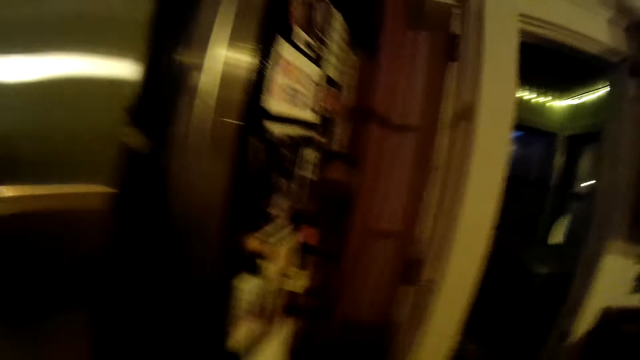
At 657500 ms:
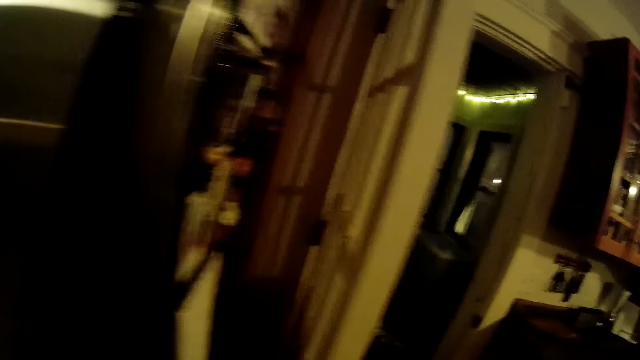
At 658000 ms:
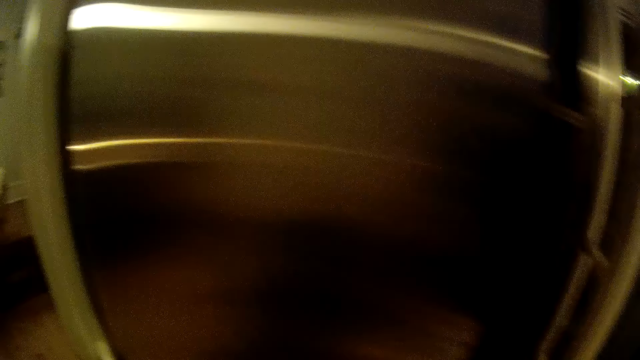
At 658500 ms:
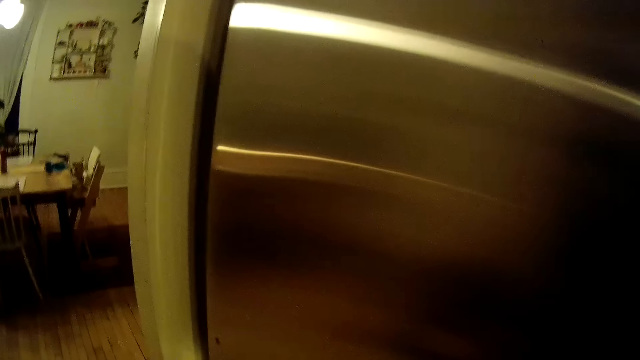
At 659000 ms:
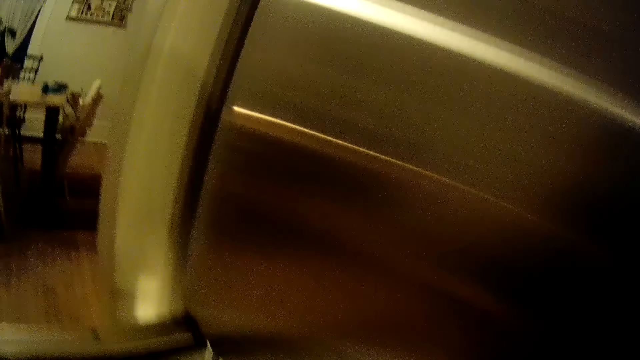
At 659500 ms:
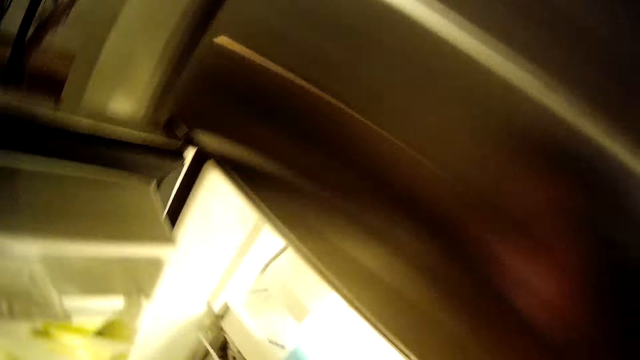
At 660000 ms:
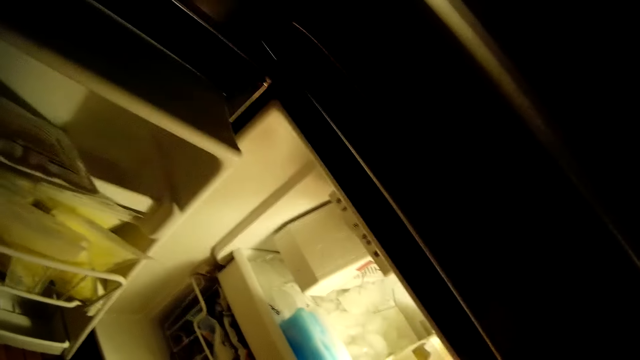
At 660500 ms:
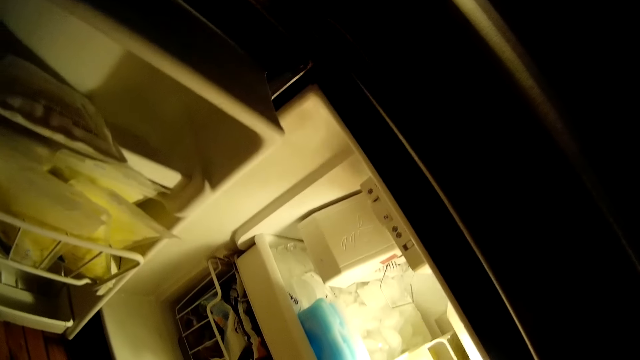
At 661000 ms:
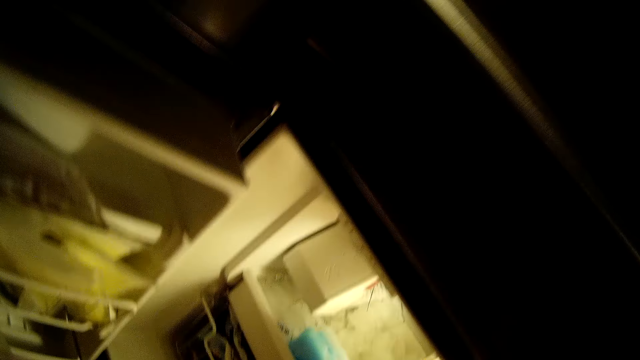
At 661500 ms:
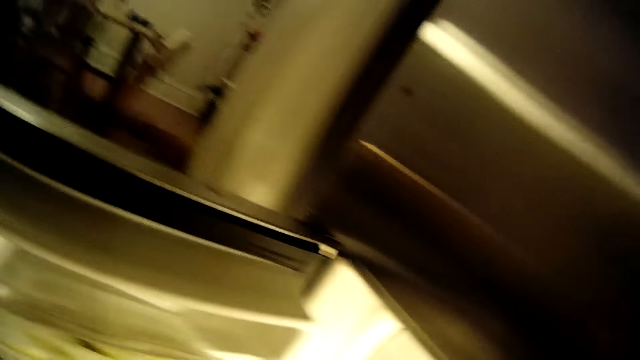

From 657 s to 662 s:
The camera wearer opens the fridge.

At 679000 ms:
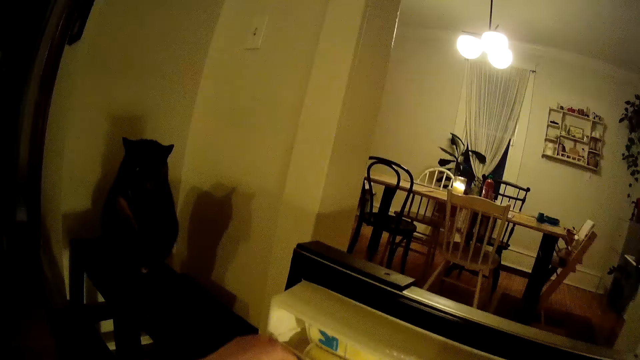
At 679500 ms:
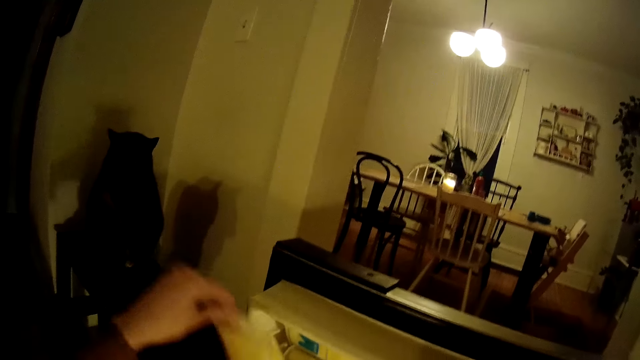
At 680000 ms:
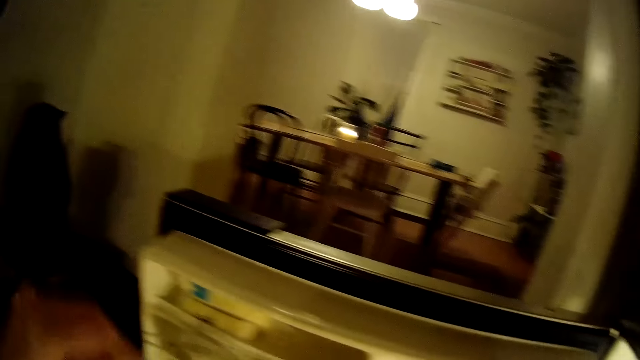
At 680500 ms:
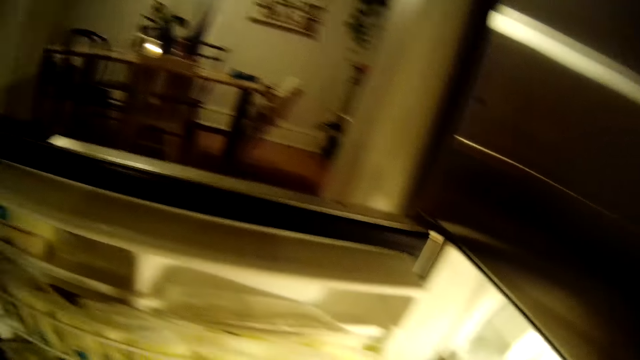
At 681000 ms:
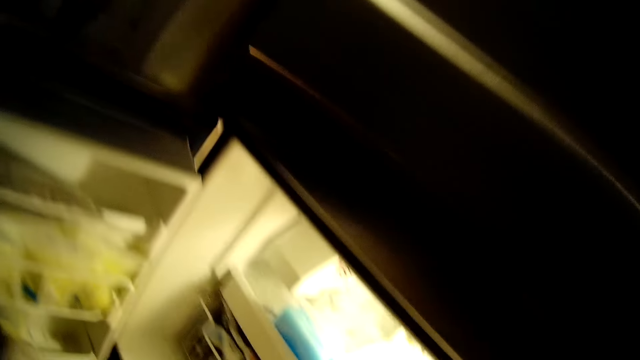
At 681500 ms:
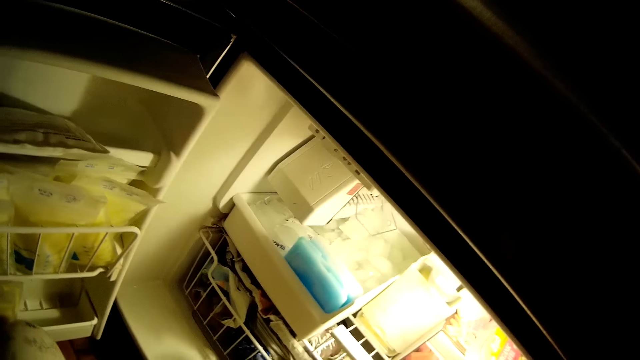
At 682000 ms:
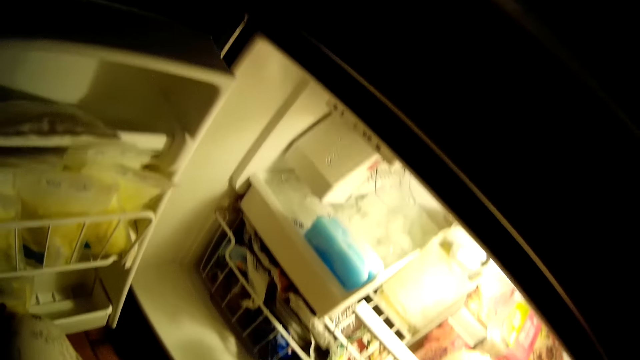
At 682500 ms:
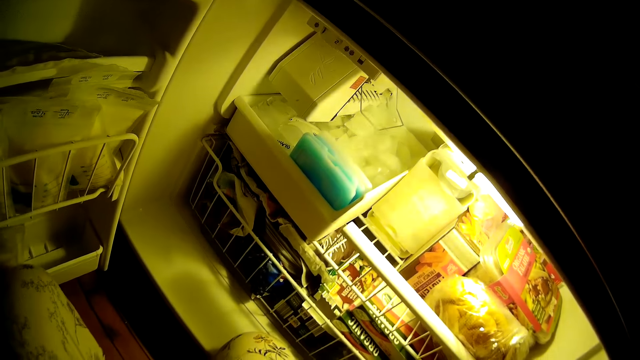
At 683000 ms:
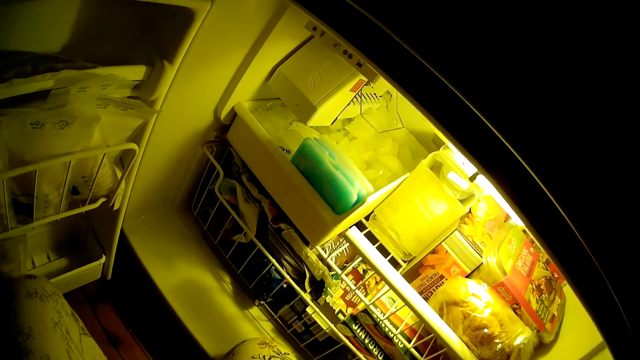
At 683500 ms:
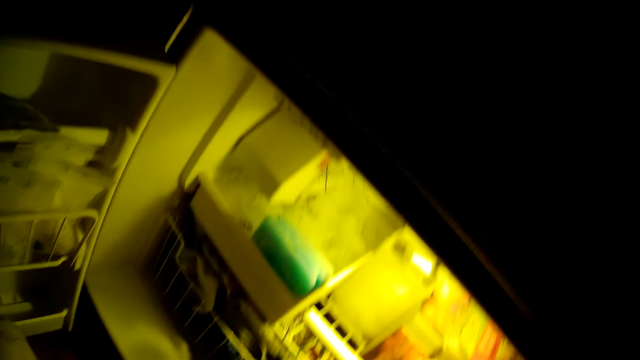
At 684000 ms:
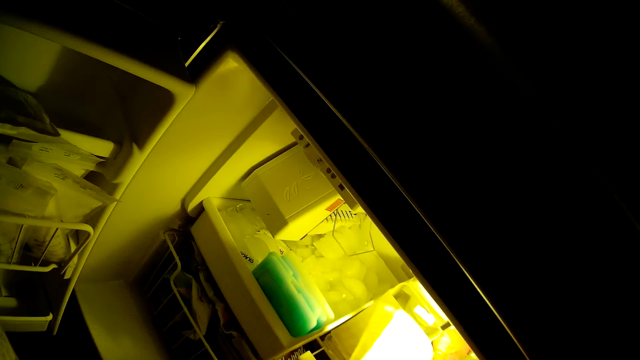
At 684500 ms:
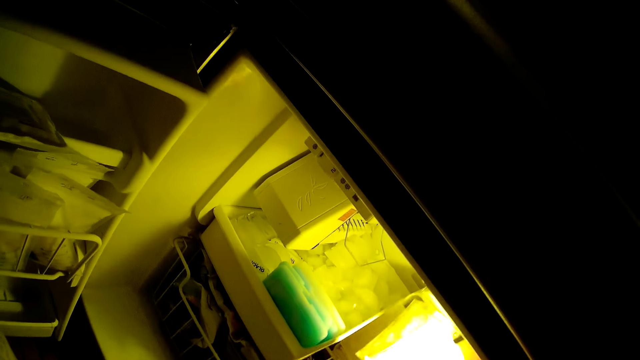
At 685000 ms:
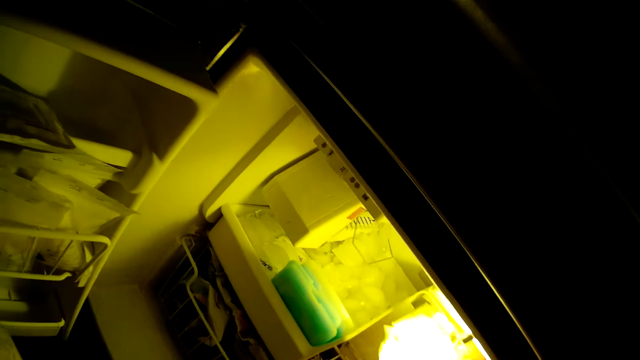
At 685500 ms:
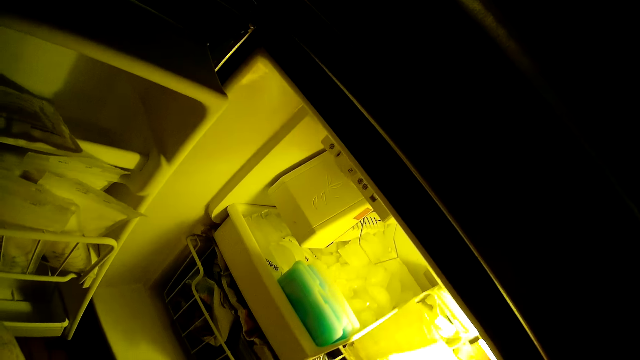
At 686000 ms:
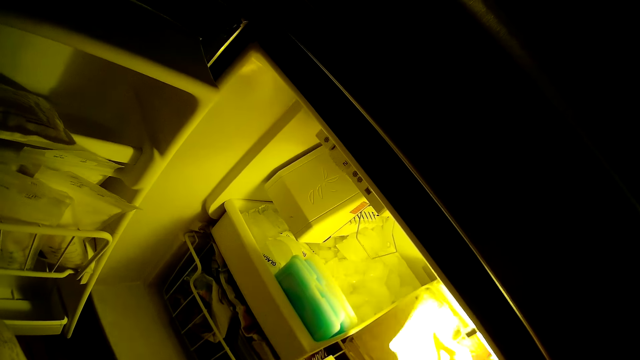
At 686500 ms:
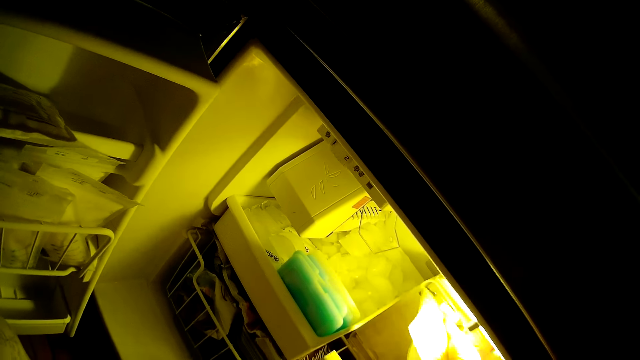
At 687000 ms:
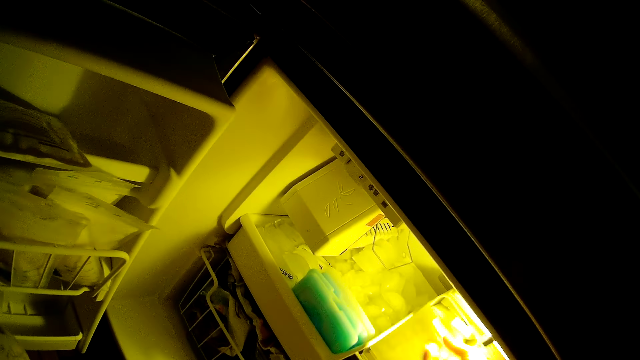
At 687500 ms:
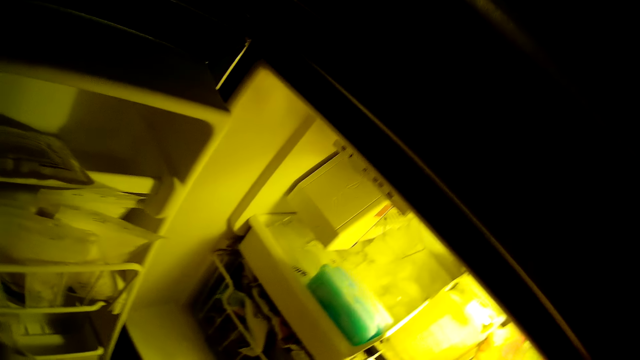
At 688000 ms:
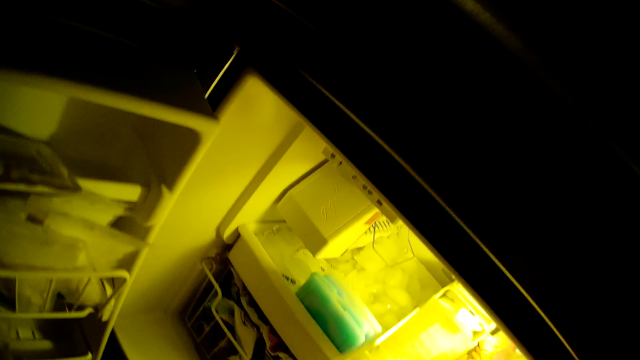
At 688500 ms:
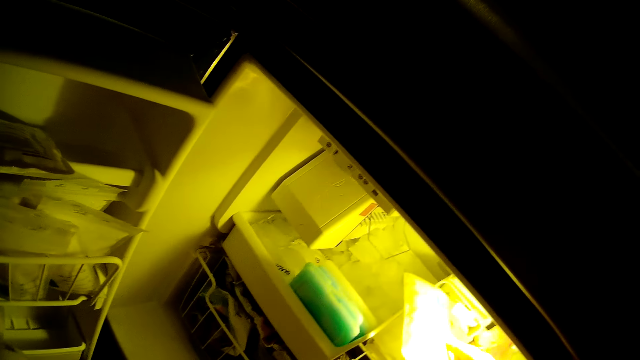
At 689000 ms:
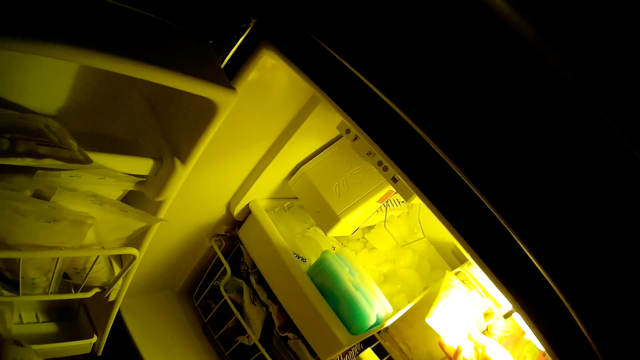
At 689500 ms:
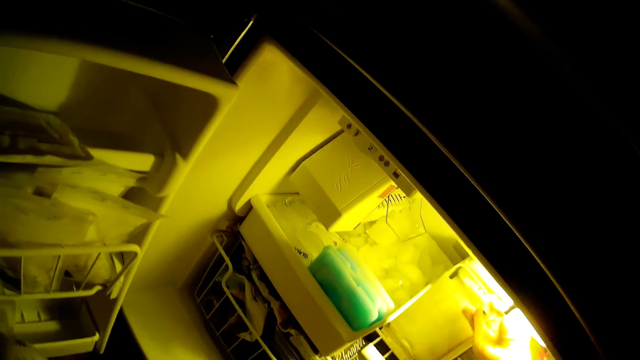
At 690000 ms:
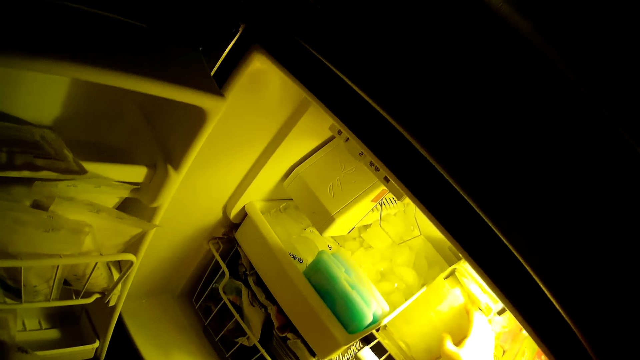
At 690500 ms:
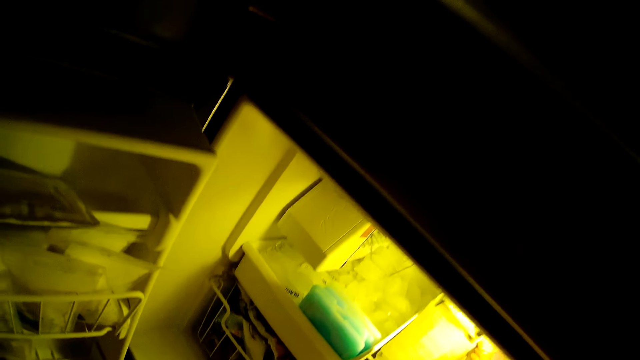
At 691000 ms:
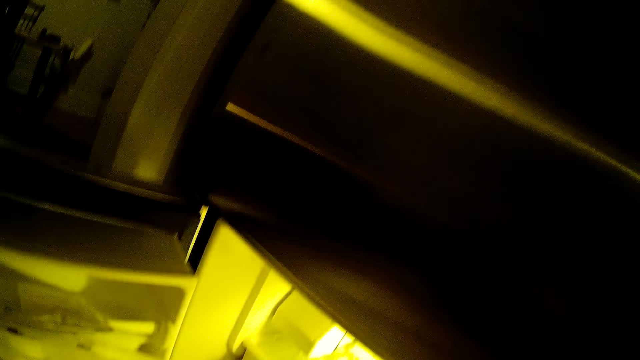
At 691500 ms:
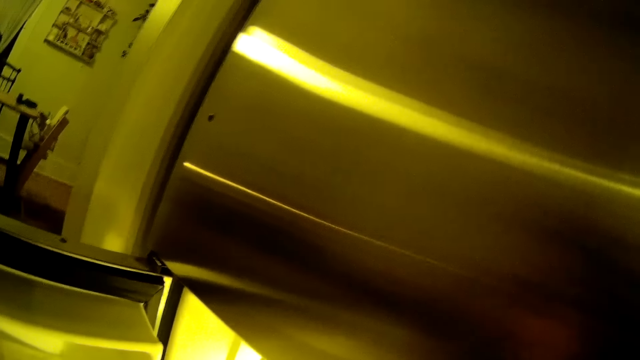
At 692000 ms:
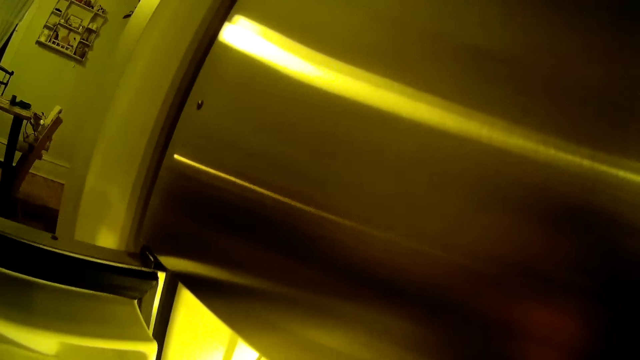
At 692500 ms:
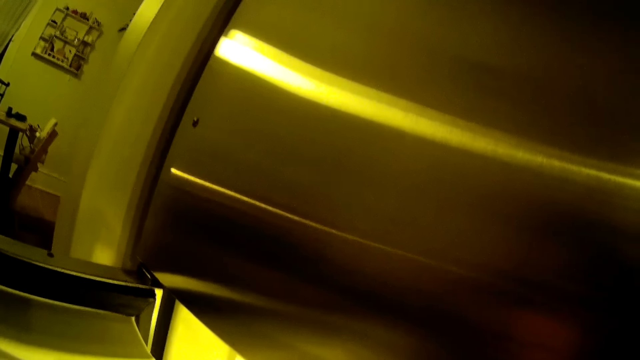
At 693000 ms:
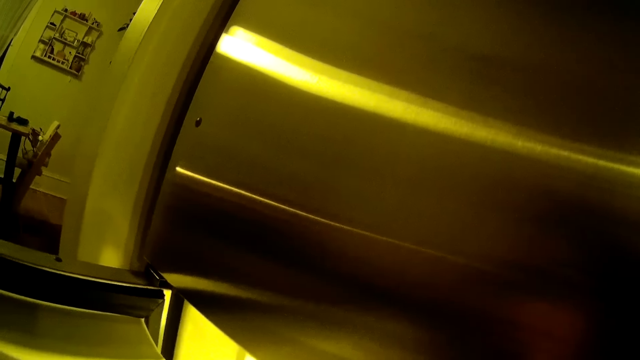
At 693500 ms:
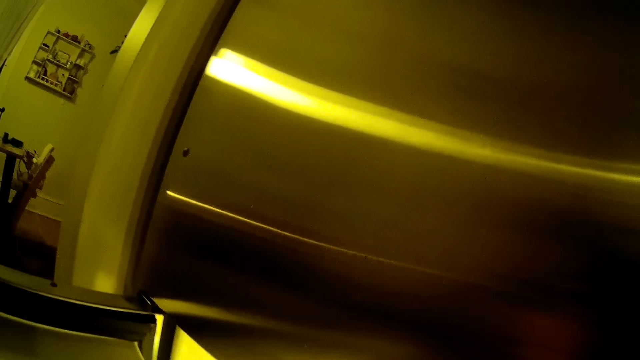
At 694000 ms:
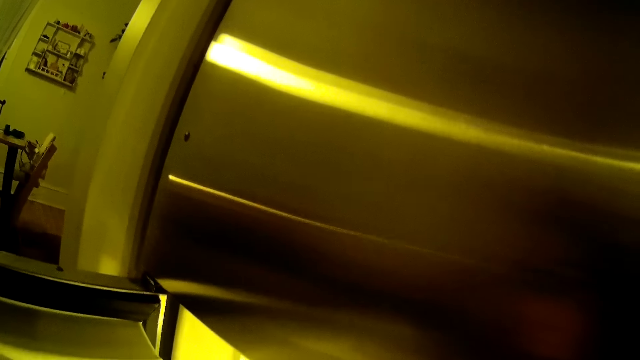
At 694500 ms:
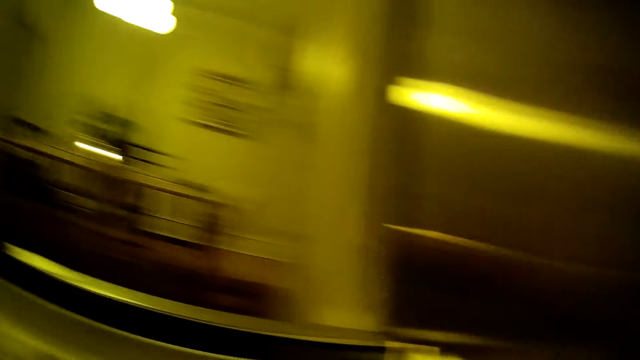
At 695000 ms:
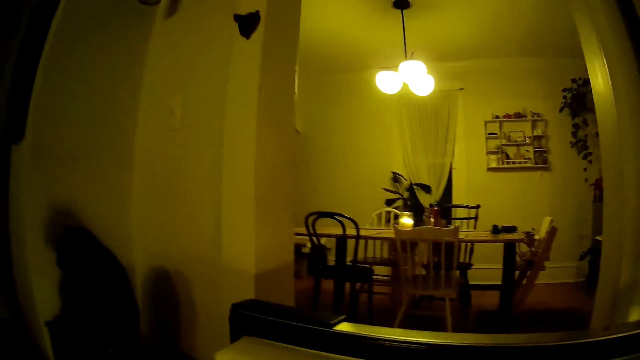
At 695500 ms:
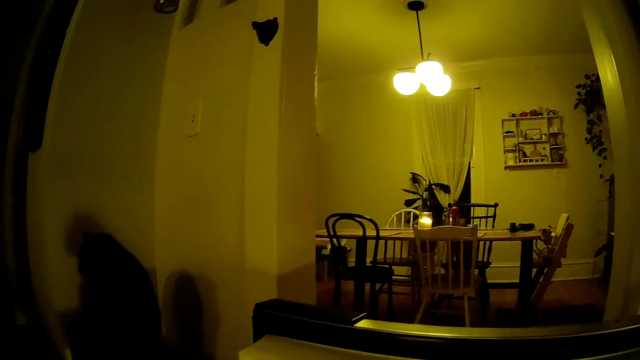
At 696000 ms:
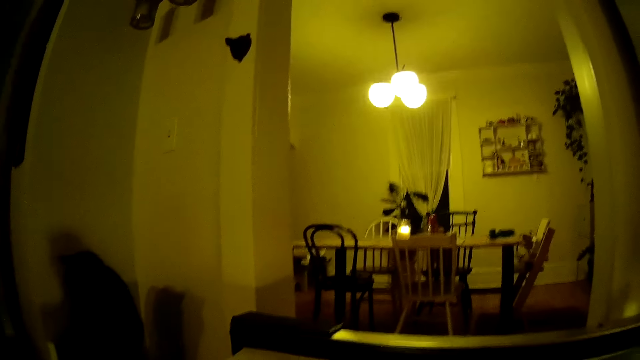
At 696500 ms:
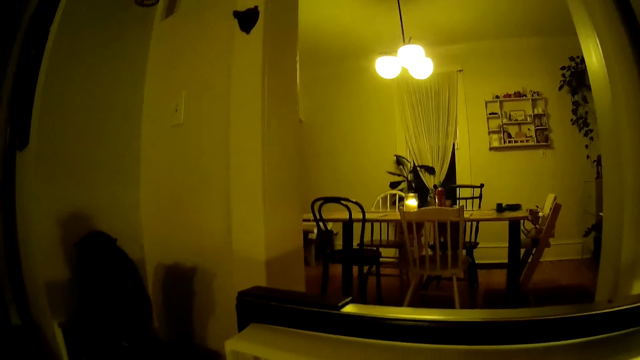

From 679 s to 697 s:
The camera wearer removes a pack from the door of the fridge with her left hand. She places the pack into the fridge with her right hand. She places the pack into the fridge with her right hand again. She looks around.
